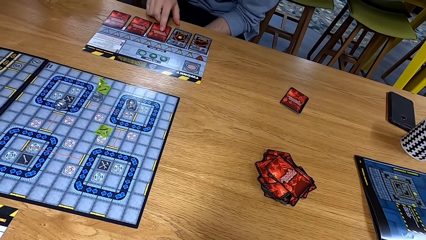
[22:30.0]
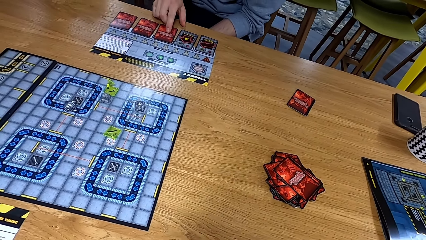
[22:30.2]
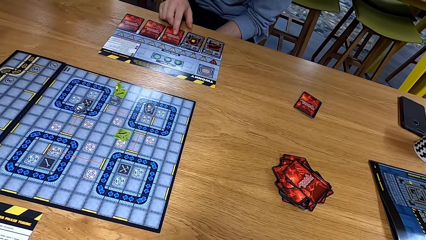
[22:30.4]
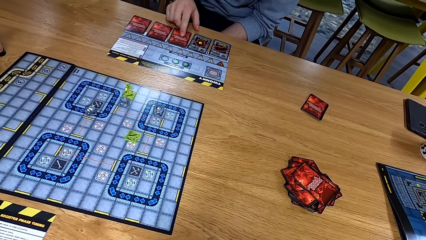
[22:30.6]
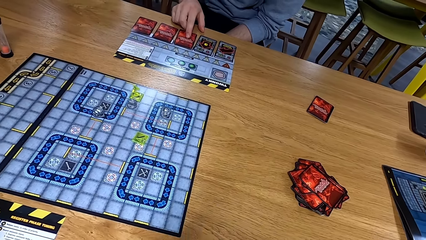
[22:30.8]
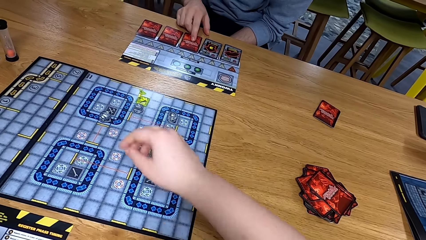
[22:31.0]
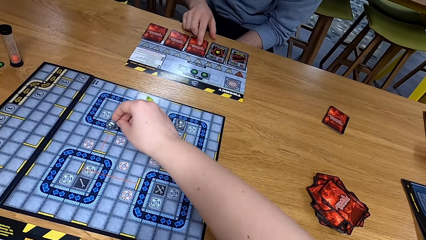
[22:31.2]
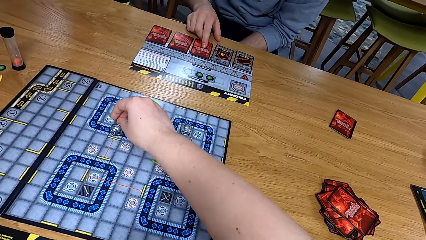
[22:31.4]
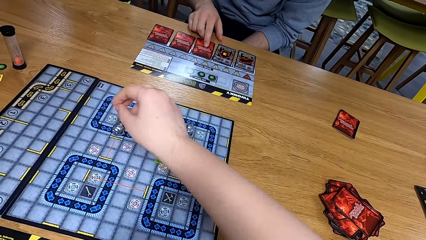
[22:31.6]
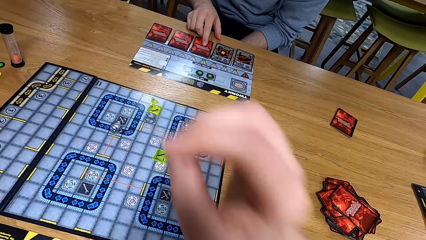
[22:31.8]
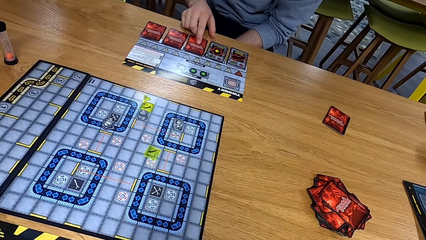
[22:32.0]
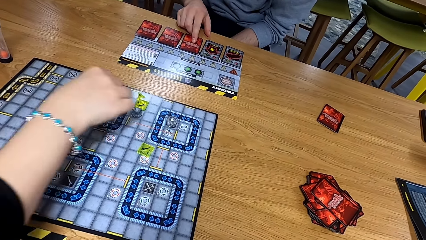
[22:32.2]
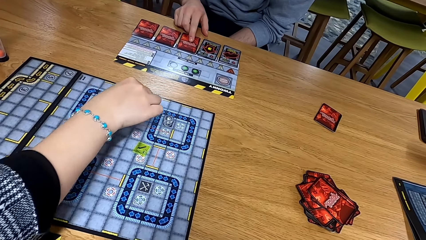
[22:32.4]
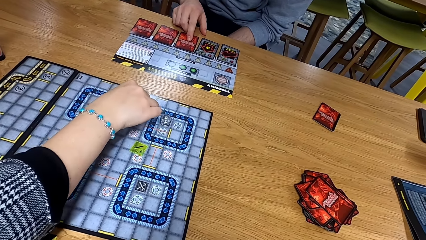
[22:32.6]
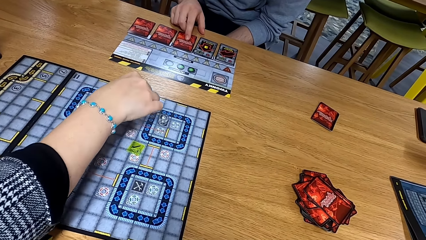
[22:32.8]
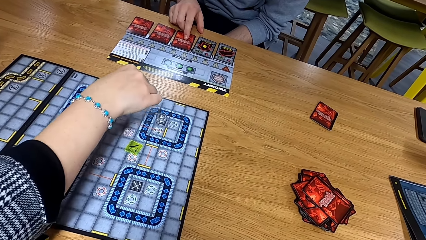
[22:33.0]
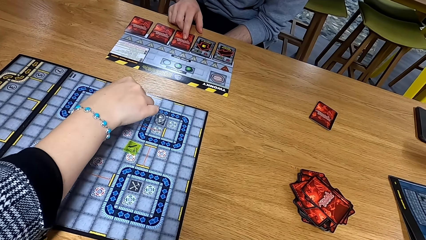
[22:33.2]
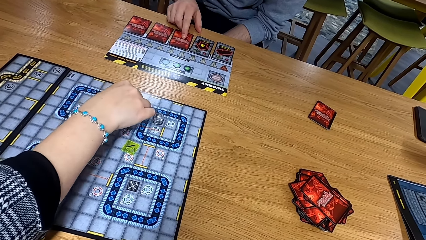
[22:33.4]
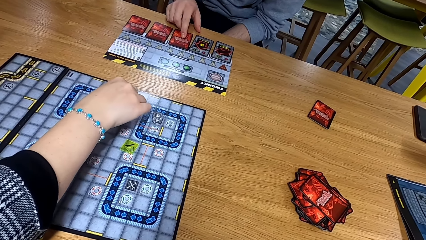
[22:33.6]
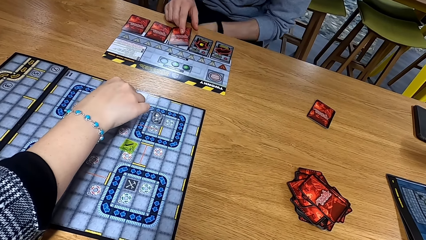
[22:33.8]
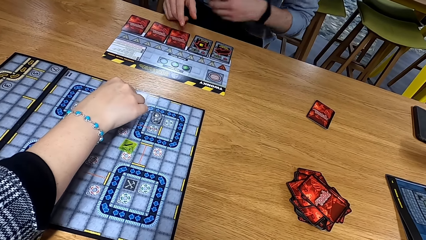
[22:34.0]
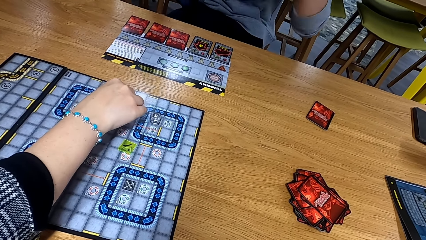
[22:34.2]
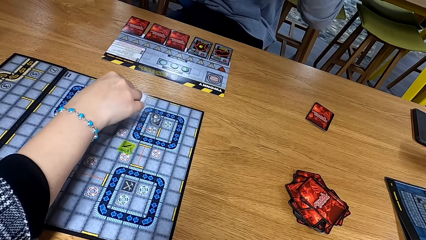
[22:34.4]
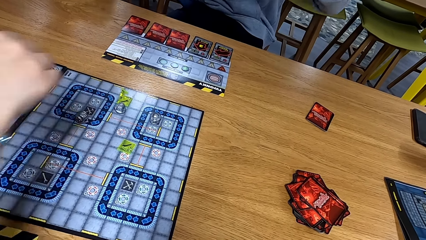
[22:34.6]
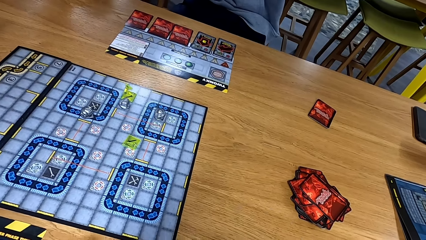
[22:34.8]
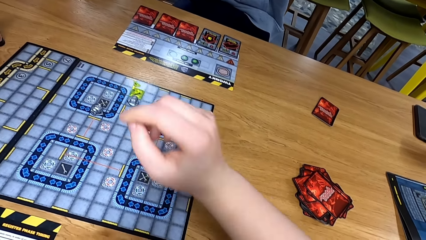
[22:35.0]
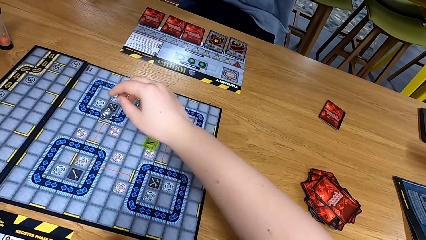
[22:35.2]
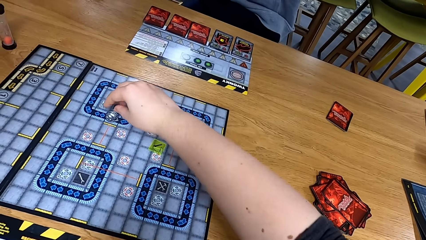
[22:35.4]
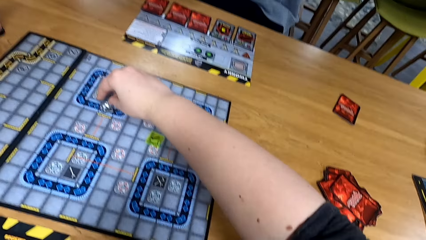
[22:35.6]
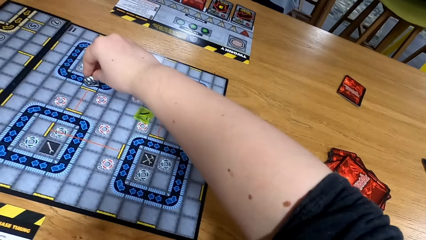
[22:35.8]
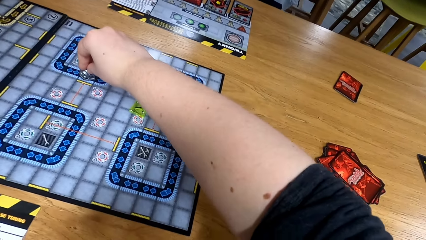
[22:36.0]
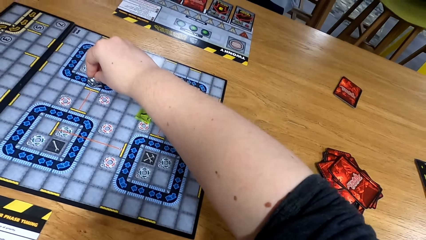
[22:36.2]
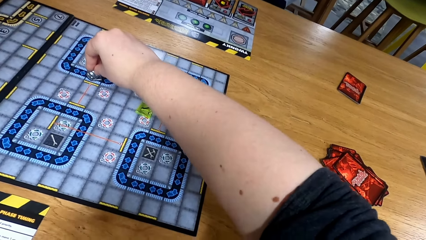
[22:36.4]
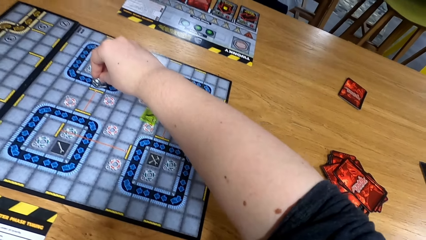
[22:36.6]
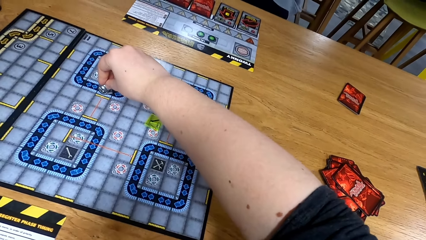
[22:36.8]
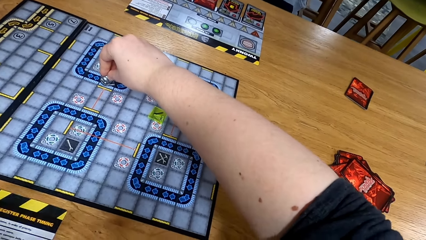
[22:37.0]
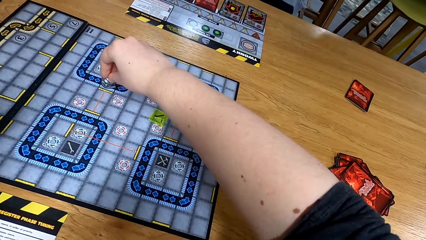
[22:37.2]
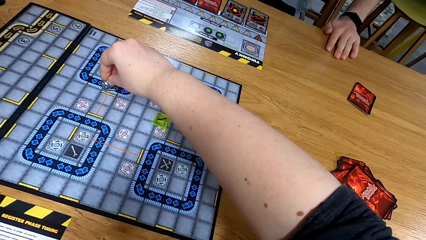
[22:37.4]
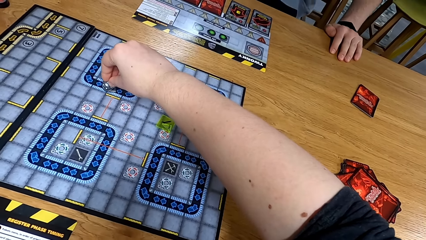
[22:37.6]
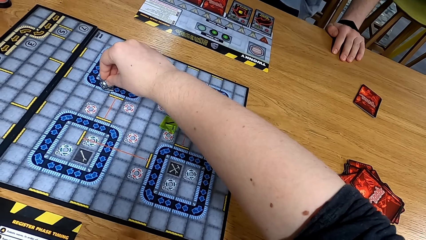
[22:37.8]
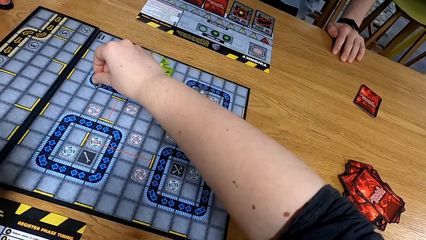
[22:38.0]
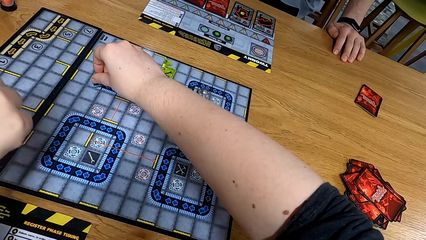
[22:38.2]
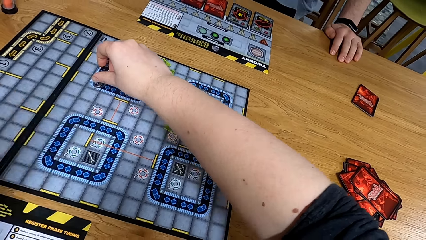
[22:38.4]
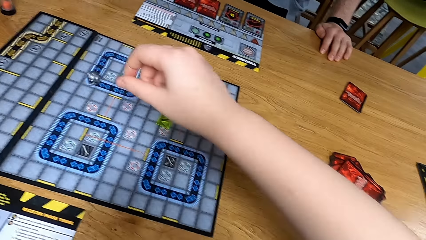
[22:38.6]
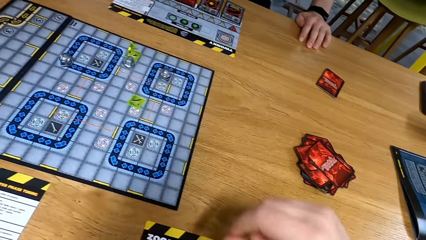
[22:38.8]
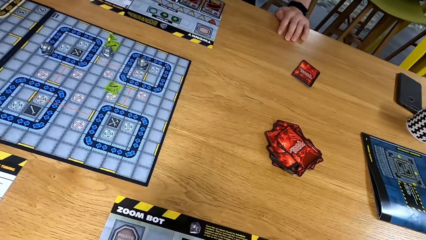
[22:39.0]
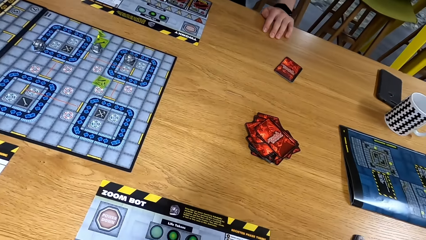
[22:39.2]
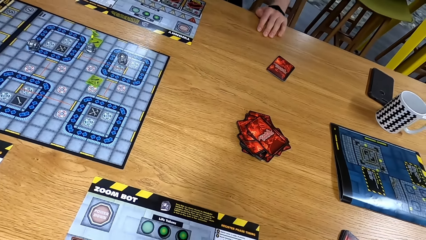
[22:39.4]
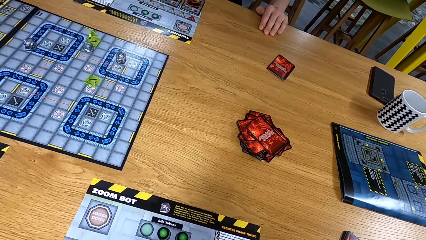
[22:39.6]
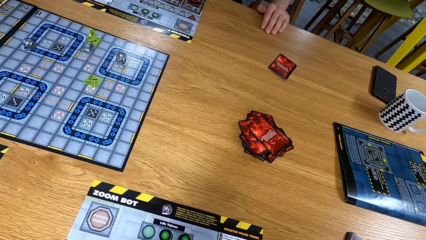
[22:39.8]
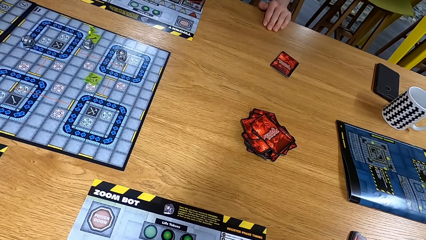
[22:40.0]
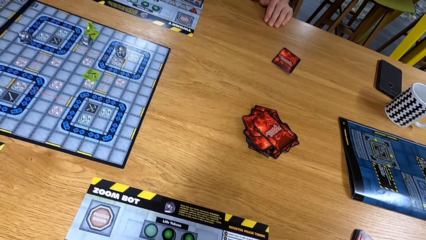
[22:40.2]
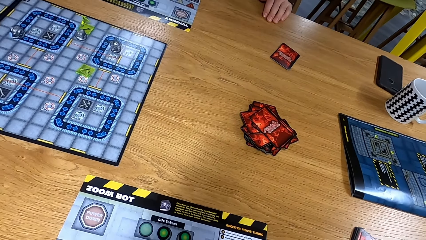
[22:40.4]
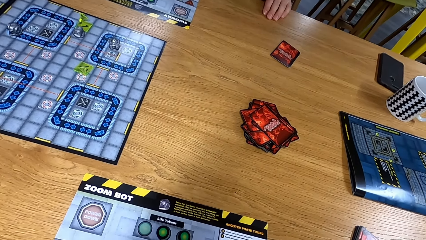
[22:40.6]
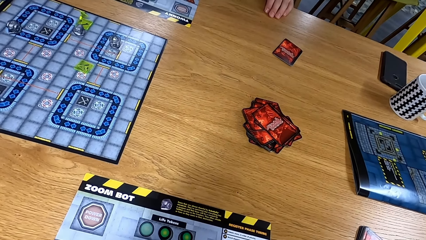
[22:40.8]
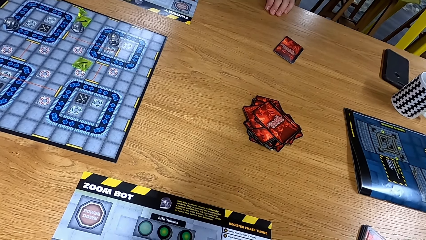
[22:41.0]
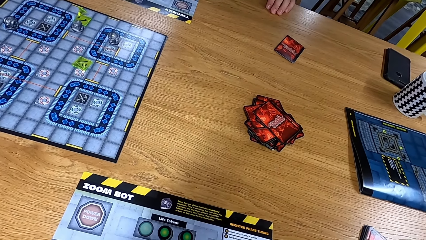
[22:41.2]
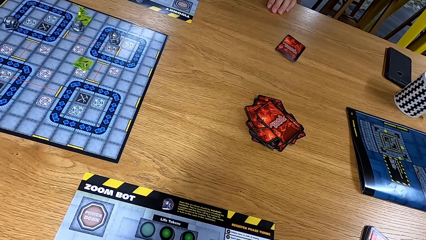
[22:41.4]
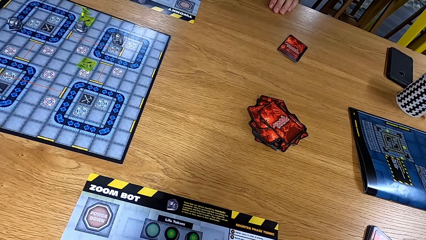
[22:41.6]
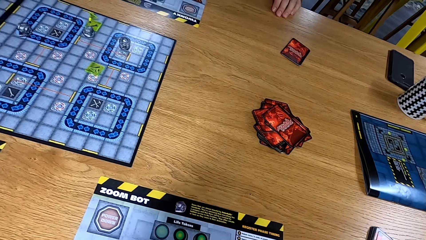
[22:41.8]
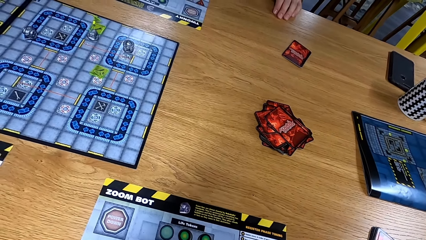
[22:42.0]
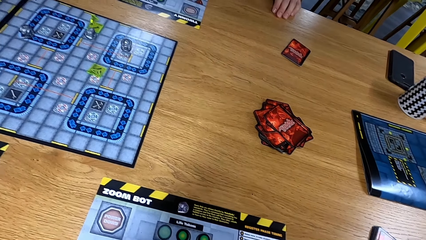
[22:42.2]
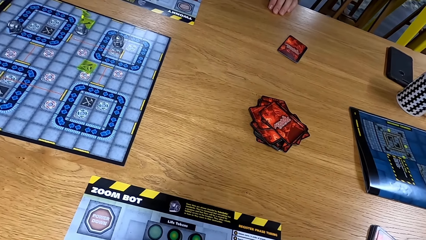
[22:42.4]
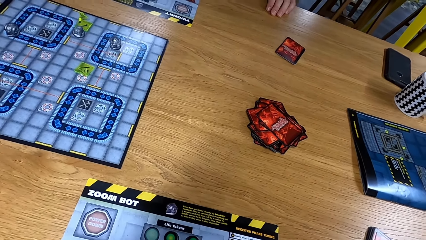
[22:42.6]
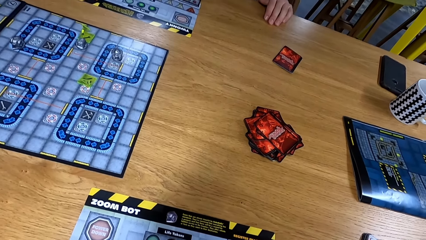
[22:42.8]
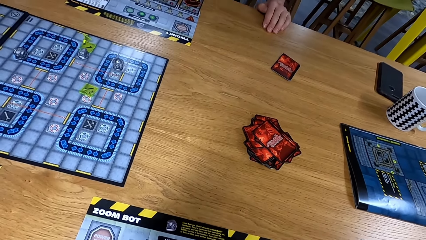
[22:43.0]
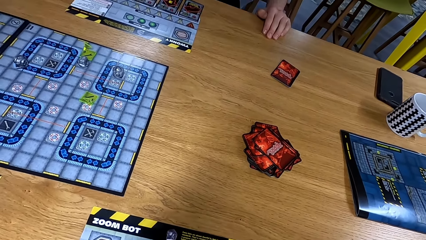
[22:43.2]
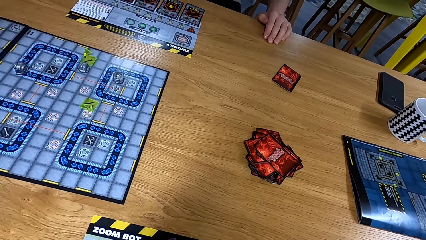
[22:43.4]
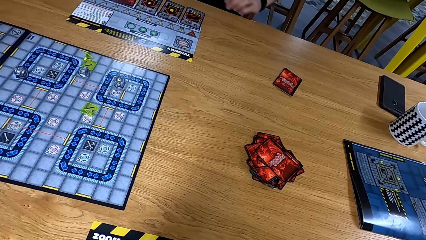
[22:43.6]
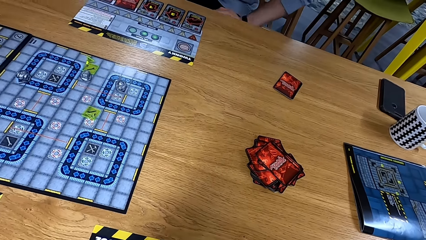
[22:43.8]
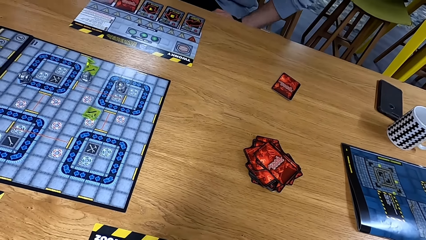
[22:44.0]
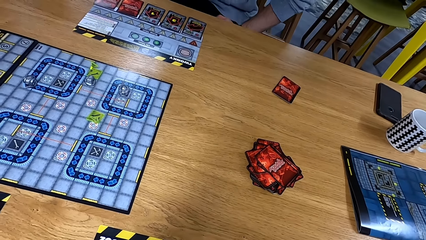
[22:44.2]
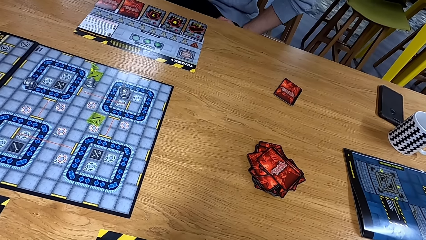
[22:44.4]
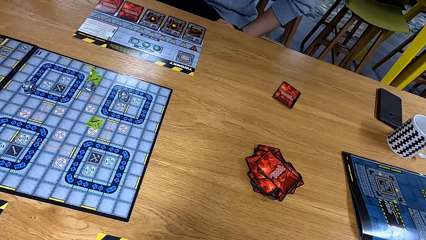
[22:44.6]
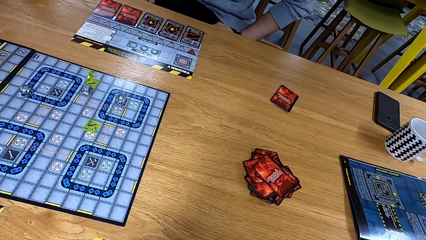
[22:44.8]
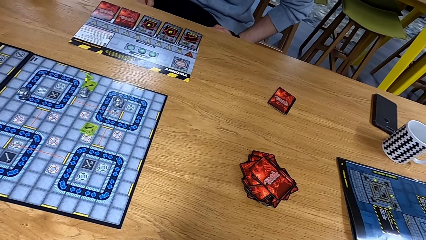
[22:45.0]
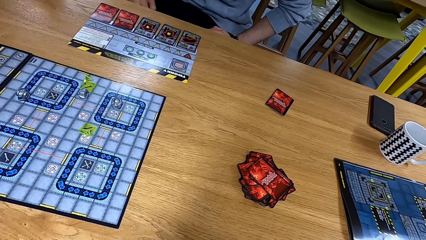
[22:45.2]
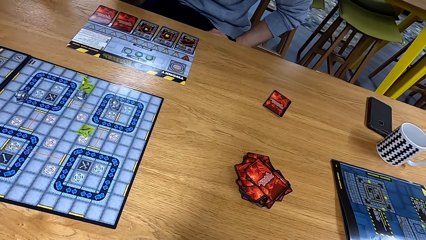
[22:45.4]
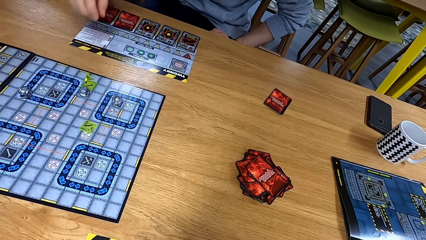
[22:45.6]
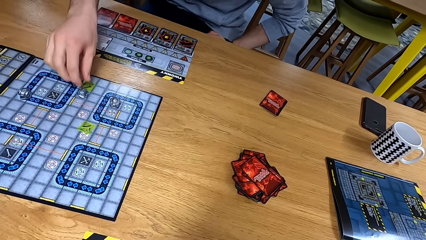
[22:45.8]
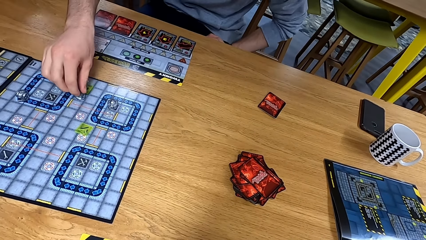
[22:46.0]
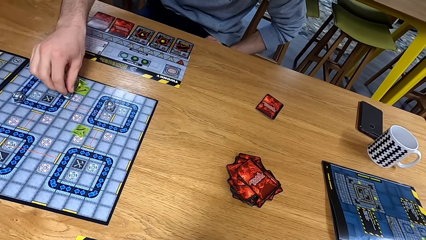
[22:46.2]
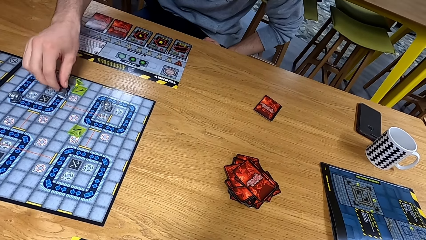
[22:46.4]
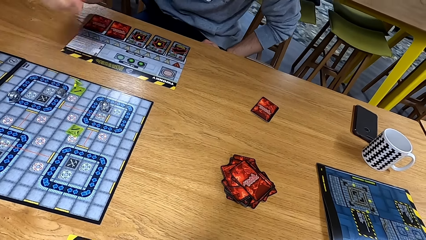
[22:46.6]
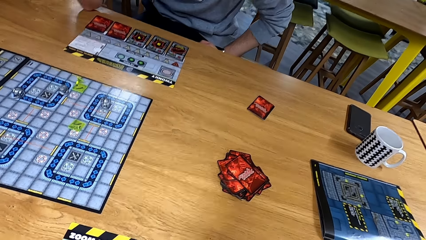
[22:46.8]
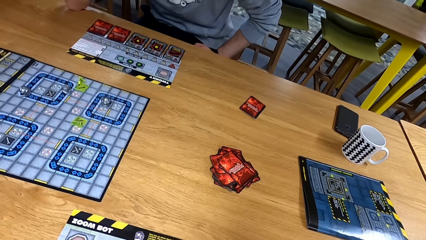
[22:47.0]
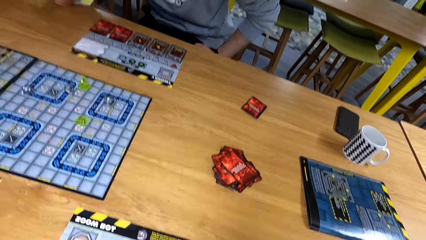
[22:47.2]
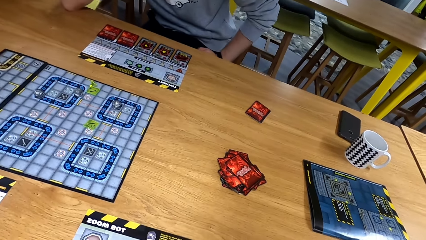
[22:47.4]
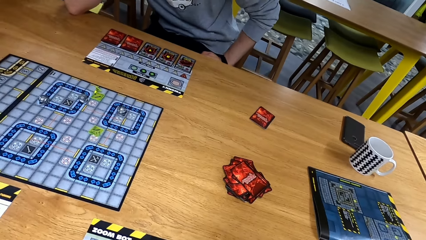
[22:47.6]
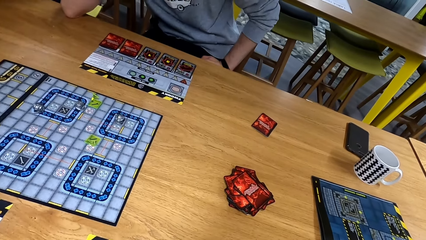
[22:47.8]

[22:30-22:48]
A man points at the card. The camera wearer moves an object on the playing board. Another man moves something on the playing board. The first man lifts hands. The camera wearer moves a dice on the playing board. The first man moves a dice on the board.
